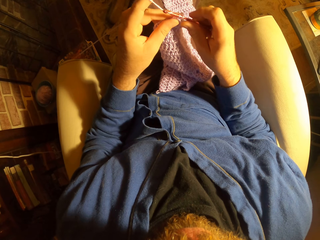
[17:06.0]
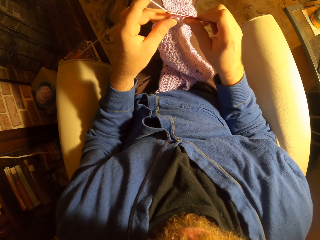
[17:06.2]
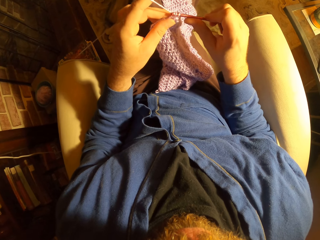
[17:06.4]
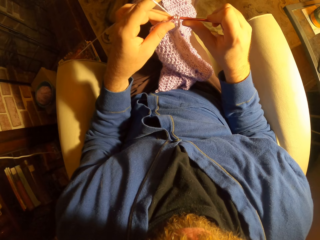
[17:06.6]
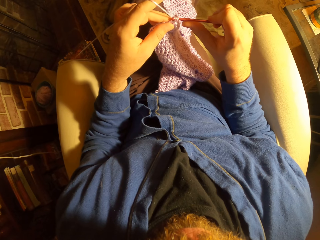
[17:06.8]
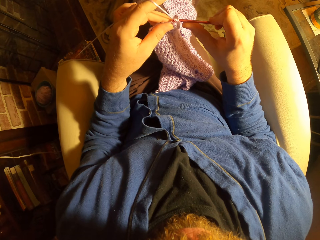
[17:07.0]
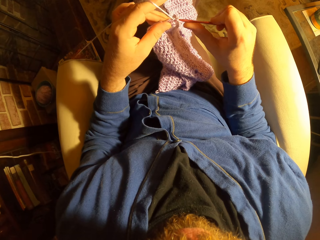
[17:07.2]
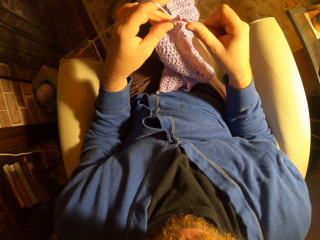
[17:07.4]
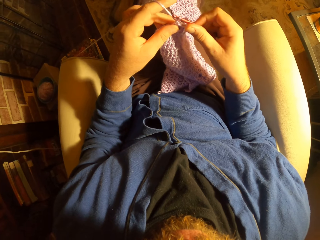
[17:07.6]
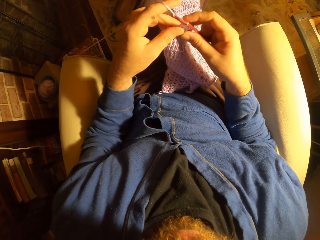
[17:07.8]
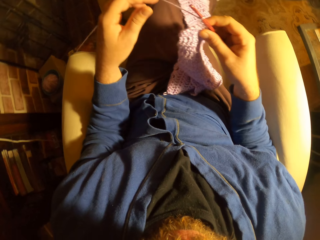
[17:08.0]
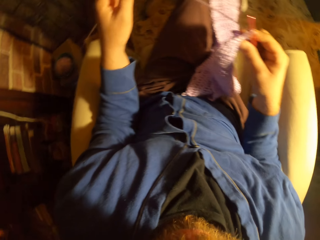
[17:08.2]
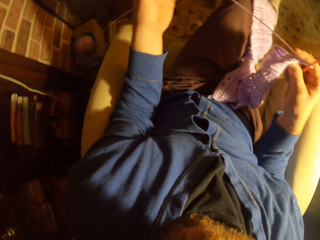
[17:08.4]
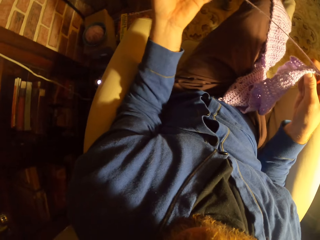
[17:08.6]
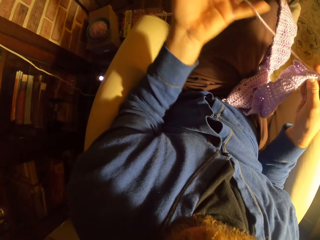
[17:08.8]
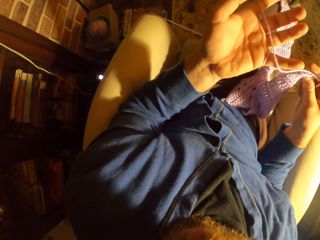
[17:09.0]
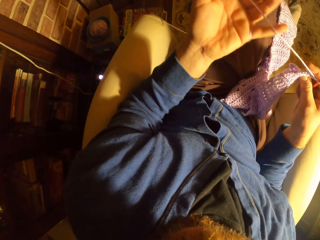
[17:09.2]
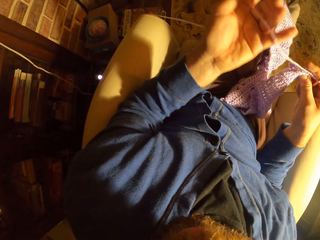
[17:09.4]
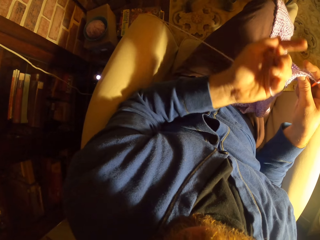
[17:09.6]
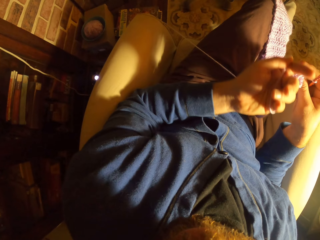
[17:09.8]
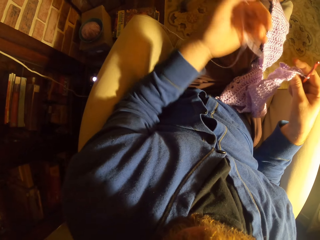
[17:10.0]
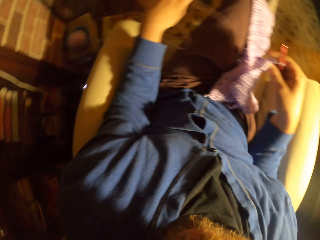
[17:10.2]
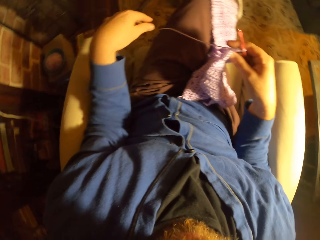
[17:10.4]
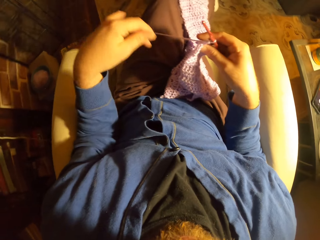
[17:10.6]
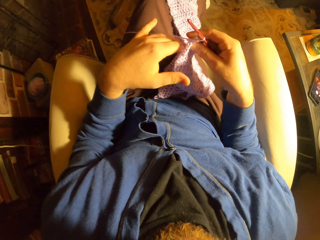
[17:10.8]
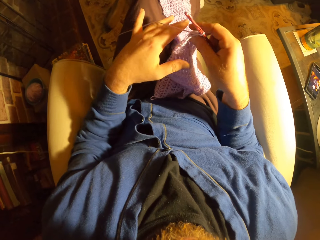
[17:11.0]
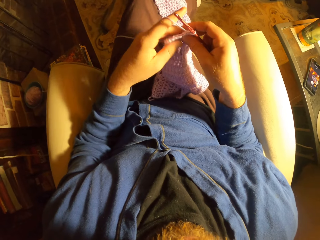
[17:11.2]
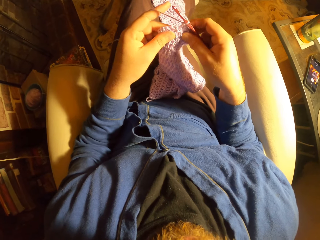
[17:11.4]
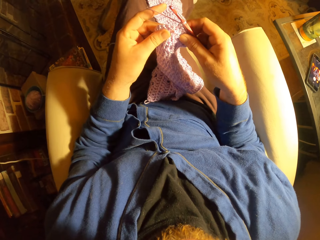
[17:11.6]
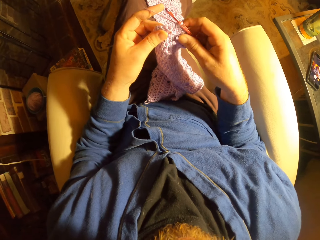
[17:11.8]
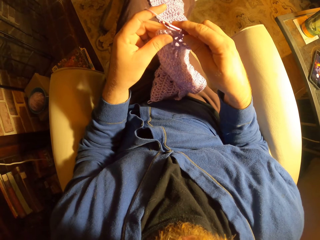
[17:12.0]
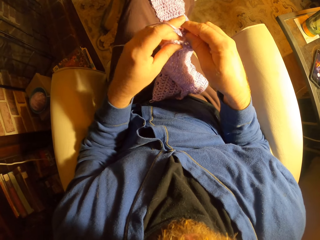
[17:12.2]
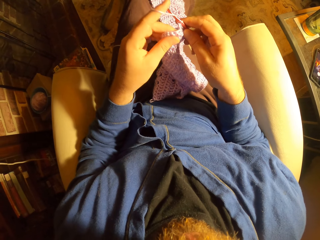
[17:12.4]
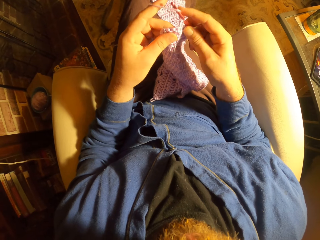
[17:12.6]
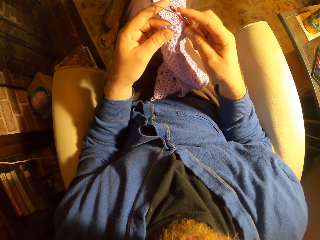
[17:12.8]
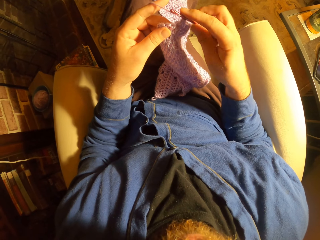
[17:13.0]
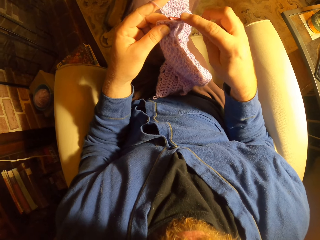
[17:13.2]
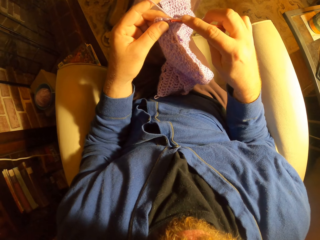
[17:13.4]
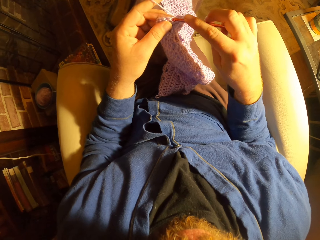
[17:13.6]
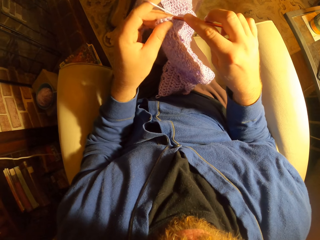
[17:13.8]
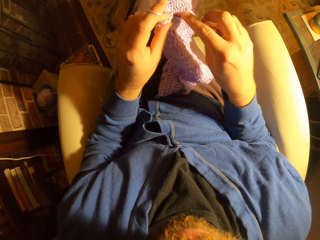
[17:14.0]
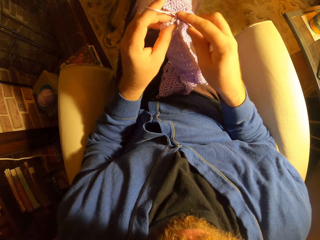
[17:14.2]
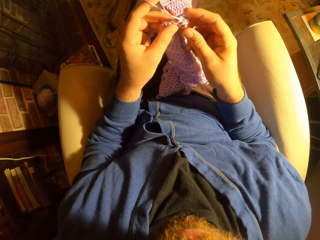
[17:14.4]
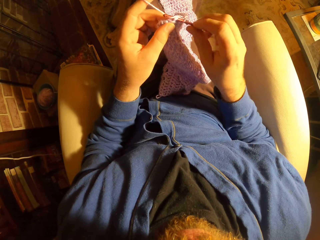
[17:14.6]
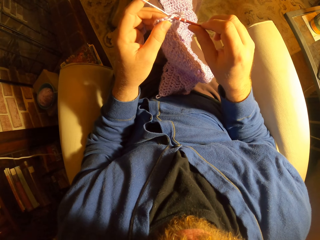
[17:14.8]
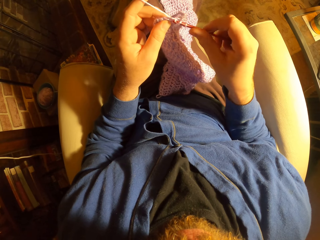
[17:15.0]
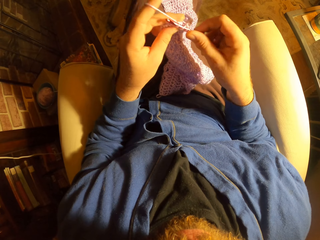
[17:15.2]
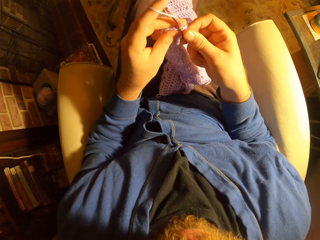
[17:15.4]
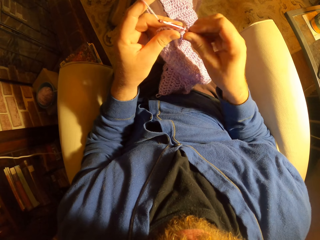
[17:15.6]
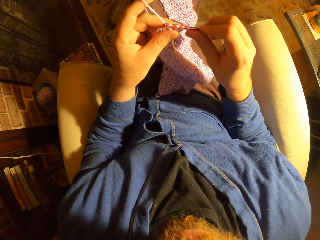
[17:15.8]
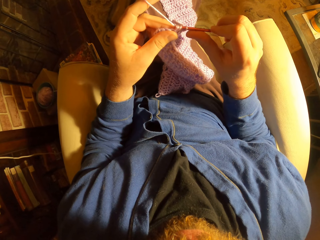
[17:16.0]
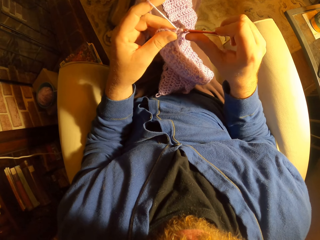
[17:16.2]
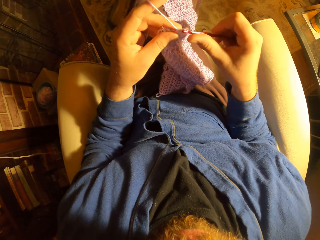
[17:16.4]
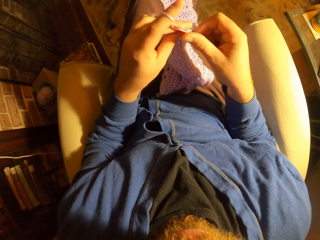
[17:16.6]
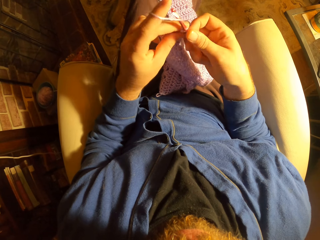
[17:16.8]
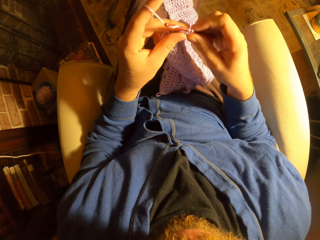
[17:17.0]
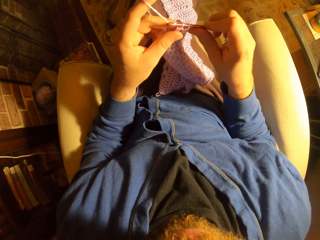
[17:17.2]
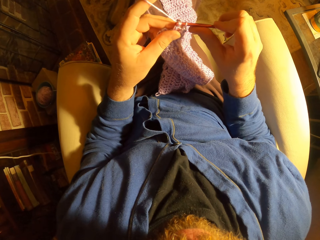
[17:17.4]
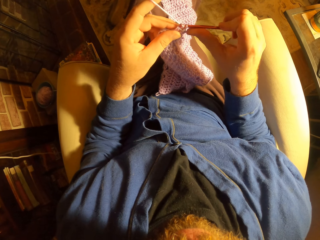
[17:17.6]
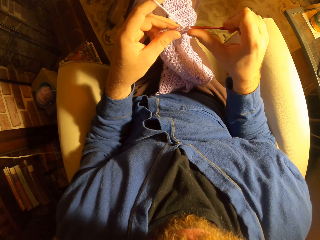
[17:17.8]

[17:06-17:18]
The camera wearer adjusts the yarn with her left hand. She strengthens fabric in the room. She holds the crochet with her left hand. She knits the fabric with the hooked needle.

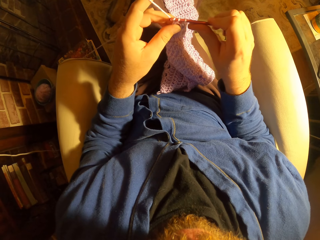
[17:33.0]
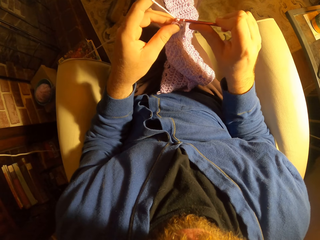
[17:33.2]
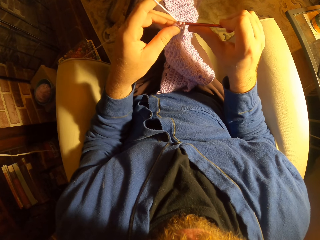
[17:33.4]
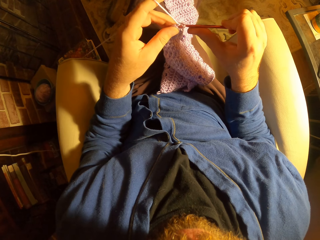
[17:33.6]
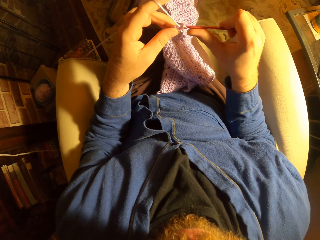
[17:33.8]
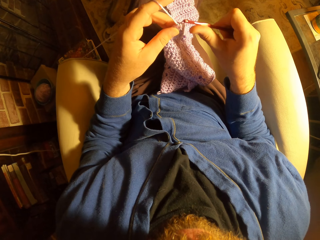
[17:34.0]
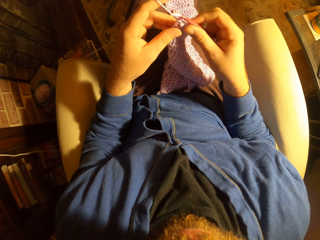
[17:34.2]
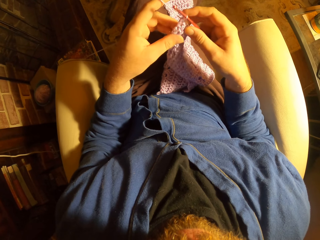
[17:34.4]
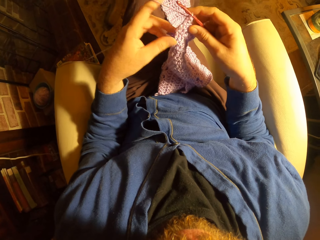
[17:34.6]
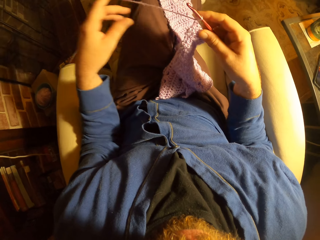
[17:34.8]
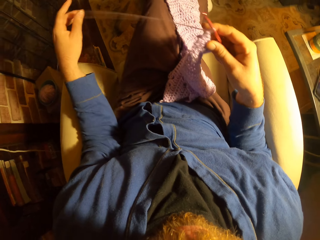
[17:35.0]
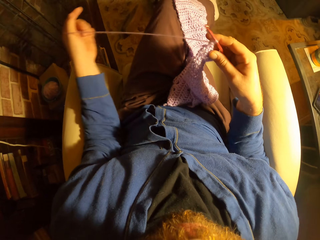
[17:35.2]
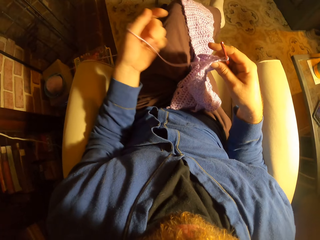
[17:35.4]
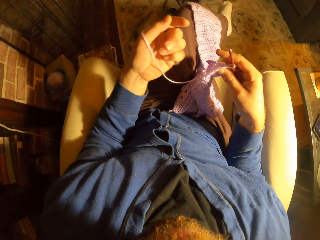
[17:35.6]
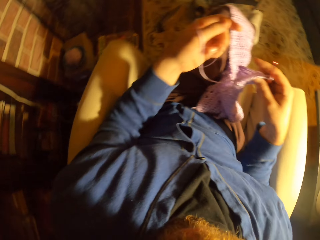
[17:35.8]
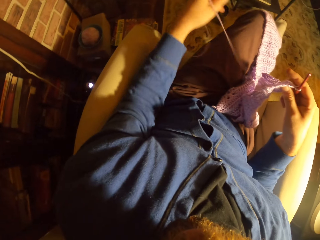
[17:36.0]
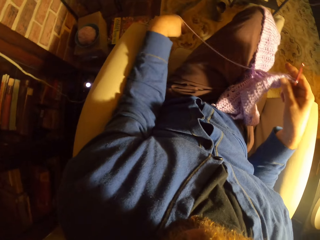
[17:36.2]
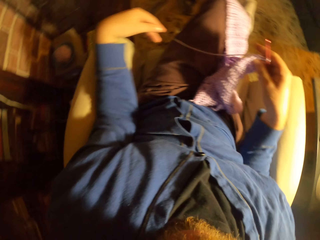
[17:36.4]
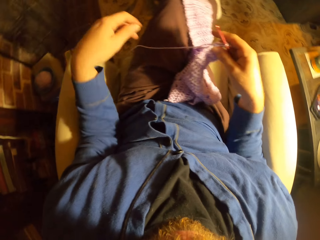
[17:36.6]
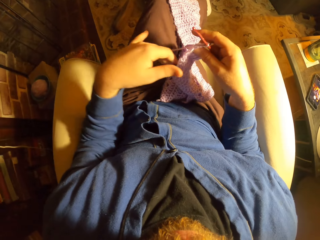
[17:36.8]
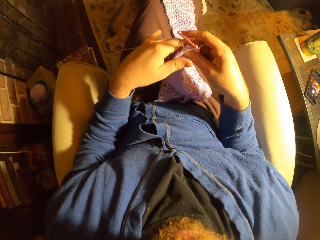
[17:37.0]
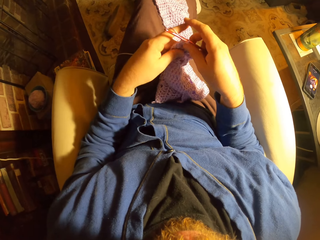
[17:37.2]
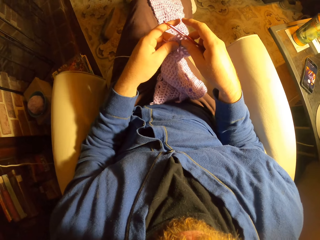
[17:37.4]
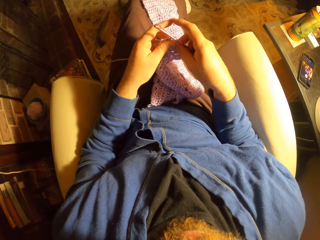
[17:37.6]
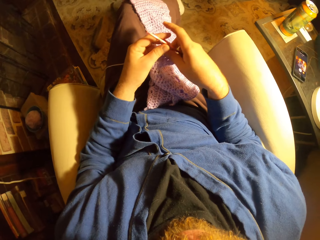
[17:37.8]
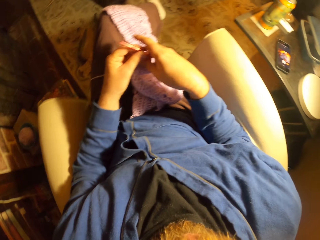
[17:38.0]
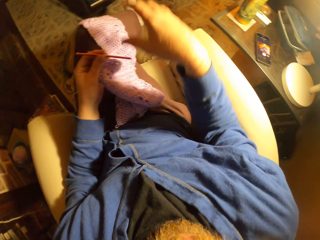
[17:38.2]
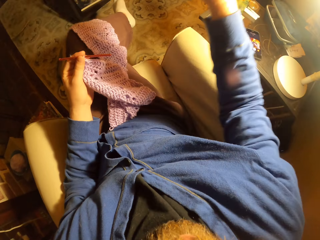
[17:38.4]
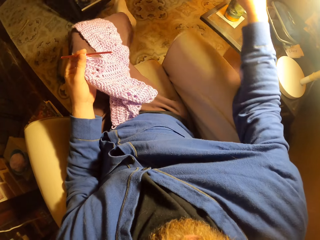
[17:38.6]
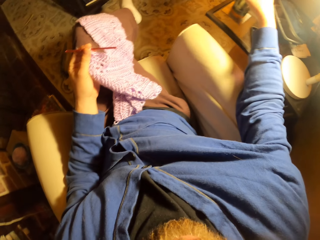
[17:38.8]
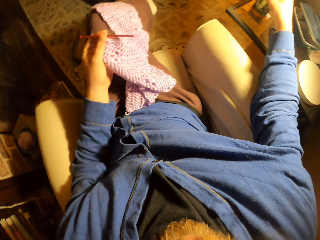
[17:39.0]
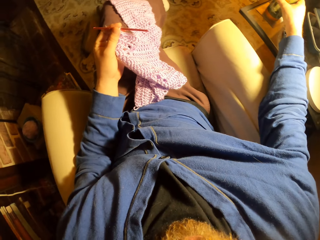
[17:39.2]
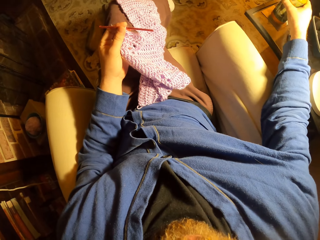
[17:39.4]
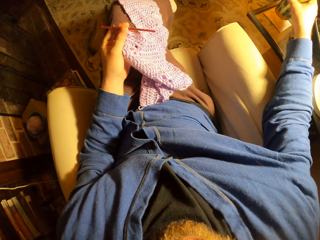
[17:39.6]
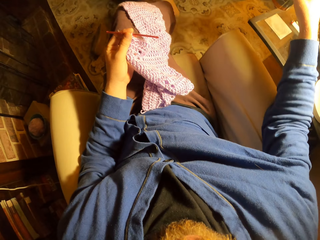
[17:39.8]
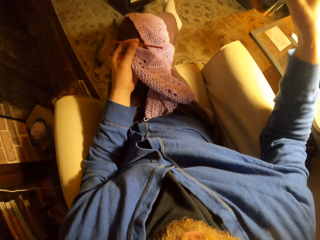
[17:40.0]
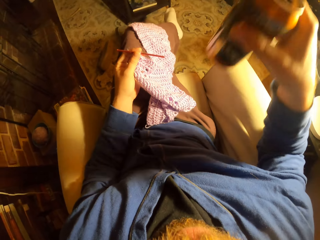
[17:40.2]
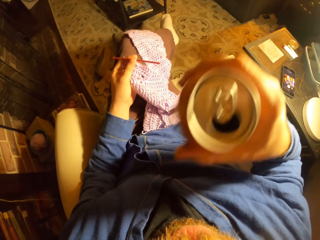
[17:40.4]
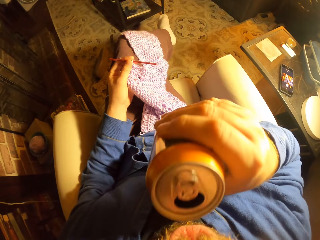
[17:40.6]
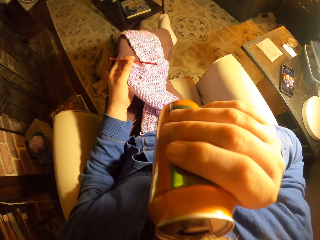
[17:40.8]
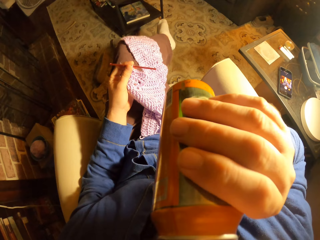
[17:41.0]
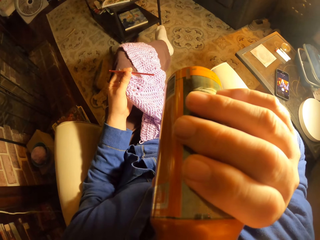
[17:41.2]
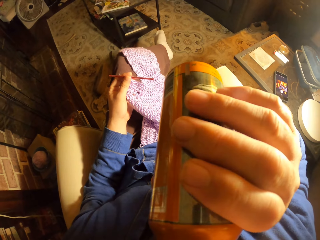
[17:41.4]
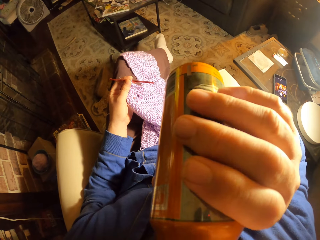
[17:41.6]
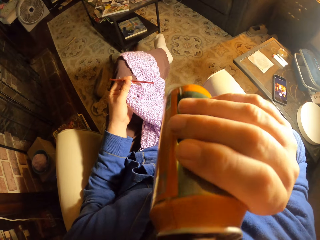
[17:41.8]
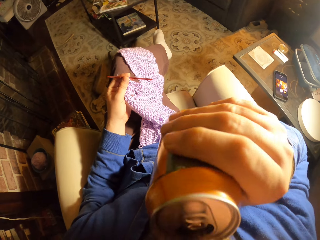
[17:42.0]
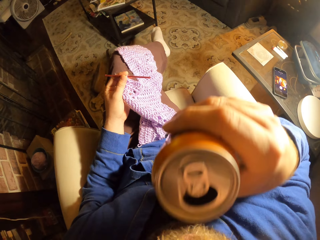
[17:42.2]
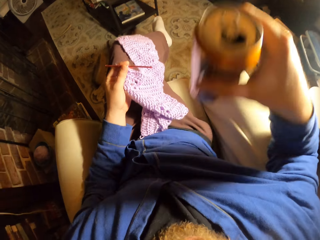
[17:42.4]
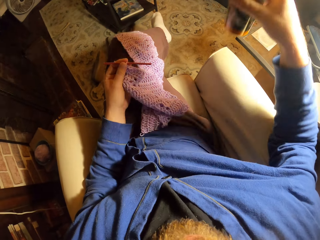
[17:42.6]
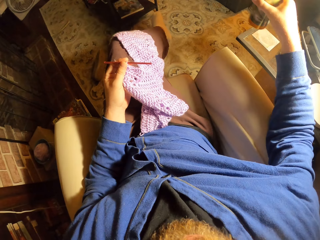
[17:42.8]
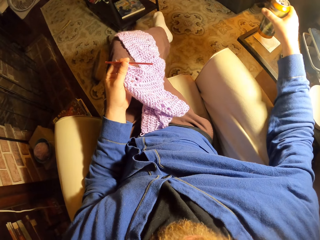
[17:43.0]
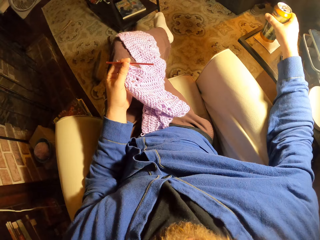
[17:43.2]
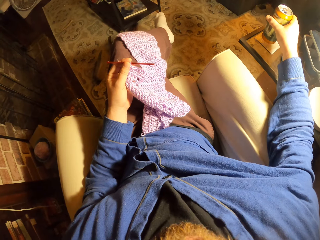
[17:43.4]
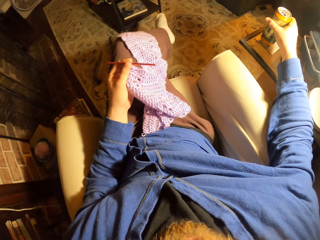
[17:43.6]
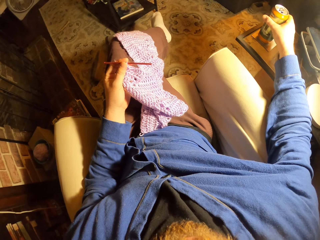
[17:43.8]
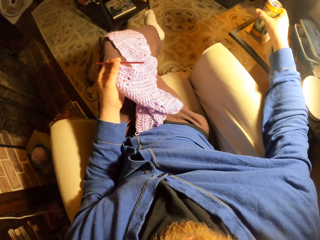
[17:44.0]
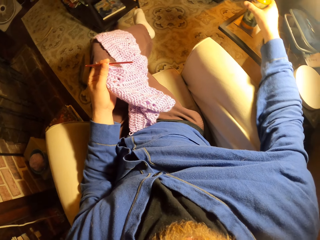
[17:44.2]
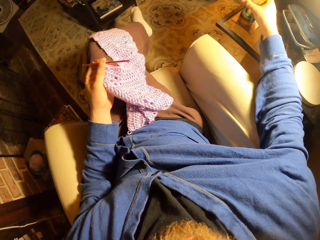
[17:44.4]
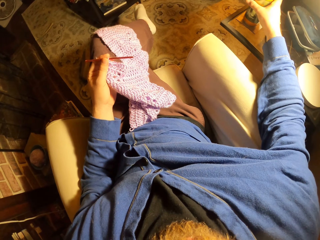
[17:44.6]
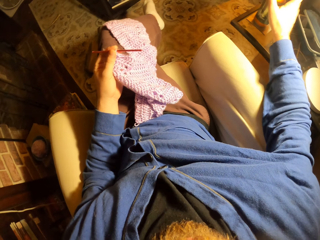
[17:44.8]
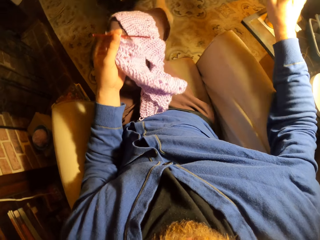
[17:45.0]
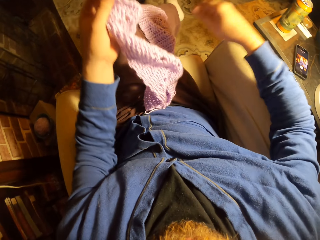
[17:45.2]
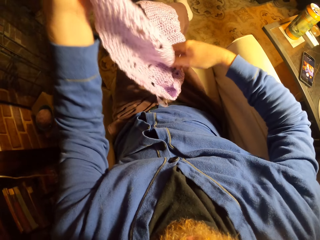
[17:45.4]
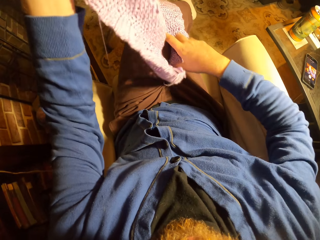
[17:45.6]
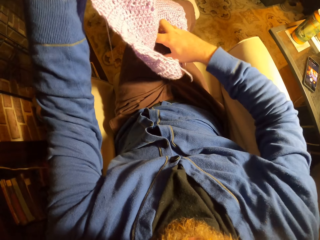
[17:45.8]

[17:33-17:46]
The camera wearer adjusts the yarn with her left hand. She strengthens fabric in the room. She holds the crochet with her left hand. She holds the crochet hook with her left hand. She picks up a canned drink or soda bottle from the table by her side with her right hand. She drinks from the can in the room. She drops the can on the table with her right hand. She raises the crochet from her lap with her left hand.
